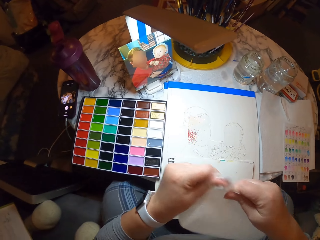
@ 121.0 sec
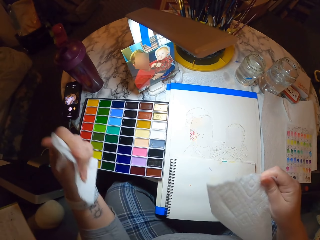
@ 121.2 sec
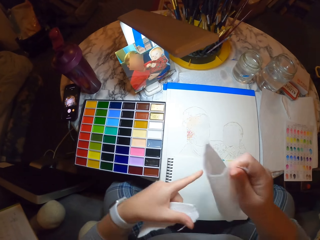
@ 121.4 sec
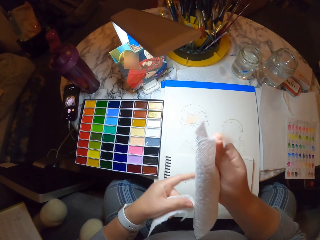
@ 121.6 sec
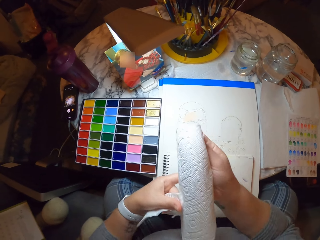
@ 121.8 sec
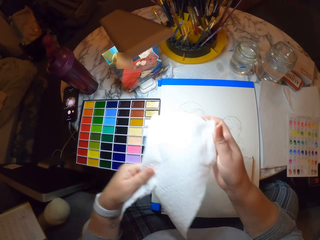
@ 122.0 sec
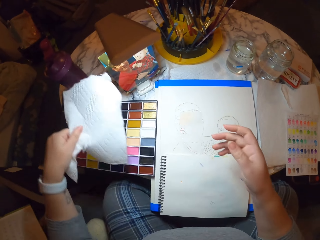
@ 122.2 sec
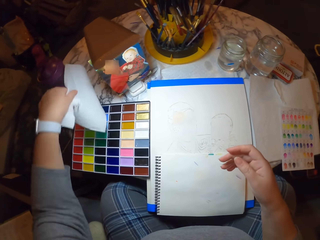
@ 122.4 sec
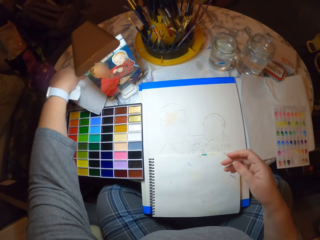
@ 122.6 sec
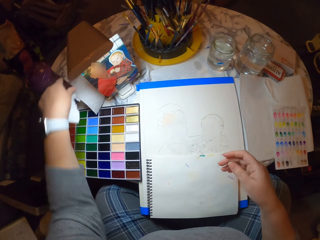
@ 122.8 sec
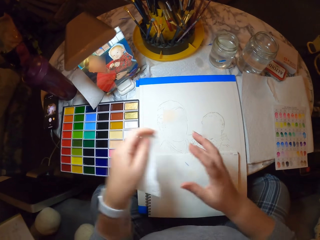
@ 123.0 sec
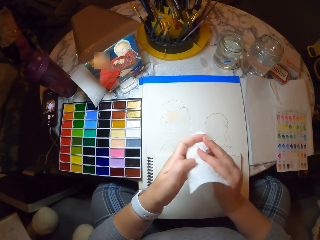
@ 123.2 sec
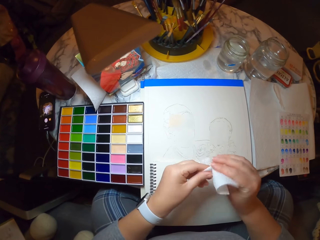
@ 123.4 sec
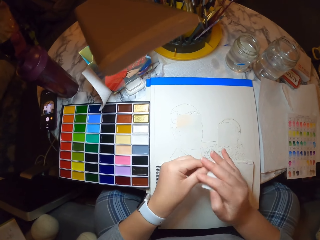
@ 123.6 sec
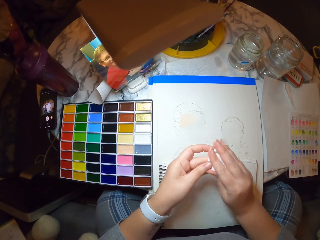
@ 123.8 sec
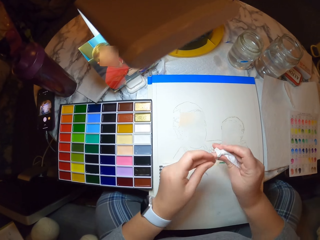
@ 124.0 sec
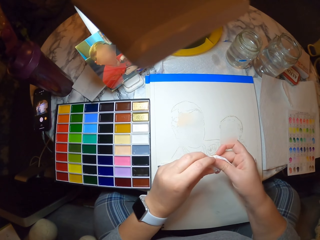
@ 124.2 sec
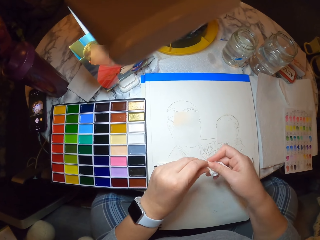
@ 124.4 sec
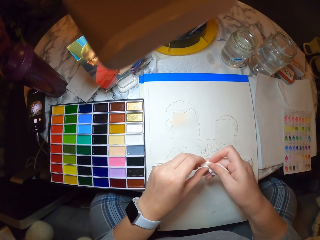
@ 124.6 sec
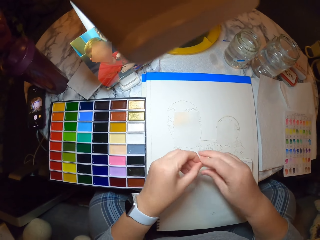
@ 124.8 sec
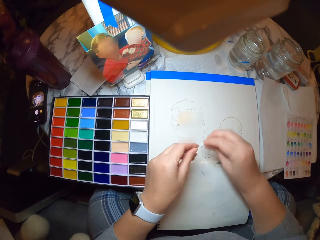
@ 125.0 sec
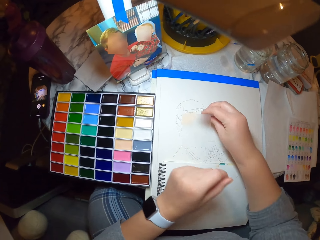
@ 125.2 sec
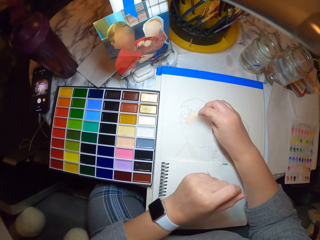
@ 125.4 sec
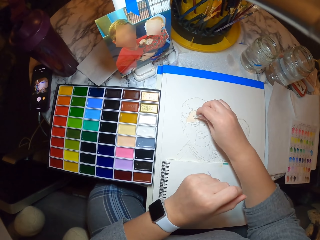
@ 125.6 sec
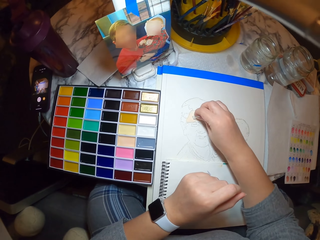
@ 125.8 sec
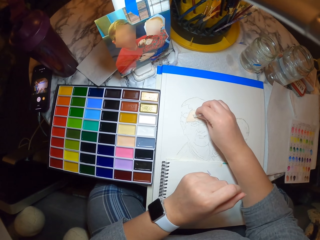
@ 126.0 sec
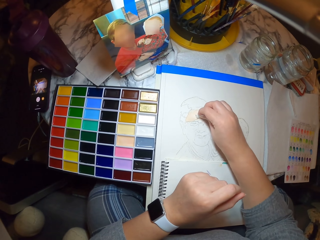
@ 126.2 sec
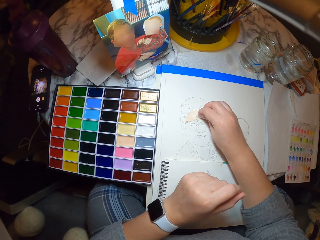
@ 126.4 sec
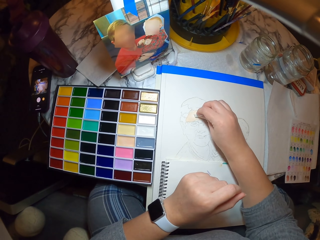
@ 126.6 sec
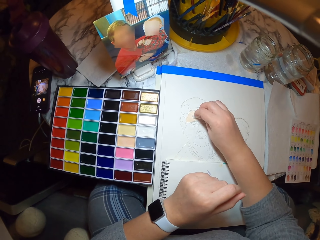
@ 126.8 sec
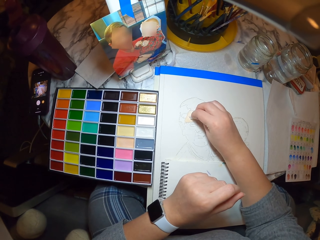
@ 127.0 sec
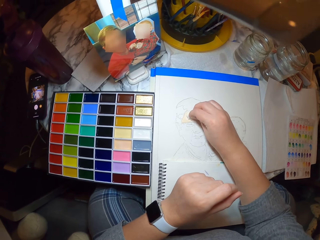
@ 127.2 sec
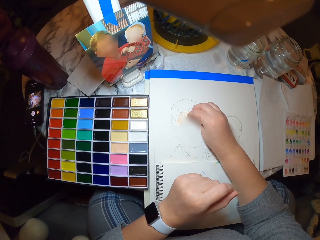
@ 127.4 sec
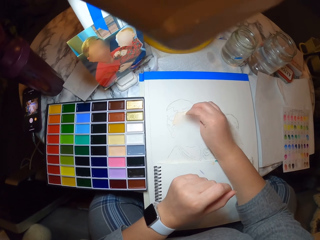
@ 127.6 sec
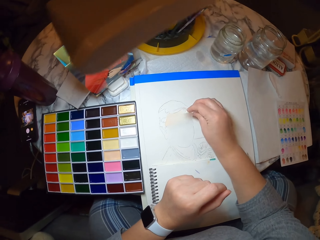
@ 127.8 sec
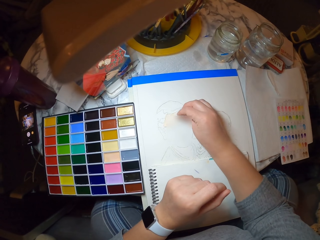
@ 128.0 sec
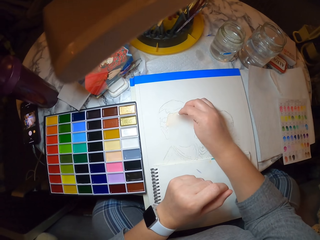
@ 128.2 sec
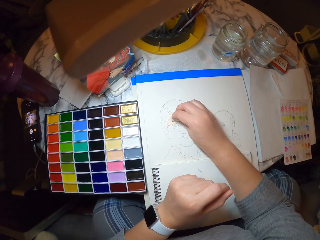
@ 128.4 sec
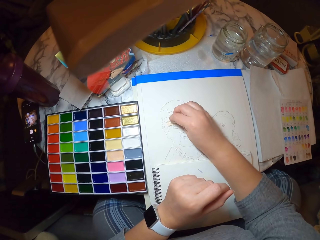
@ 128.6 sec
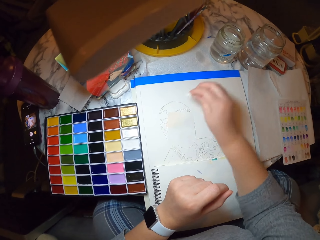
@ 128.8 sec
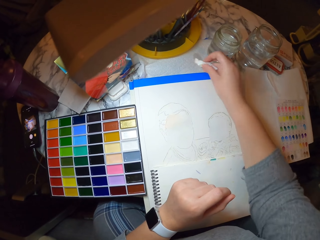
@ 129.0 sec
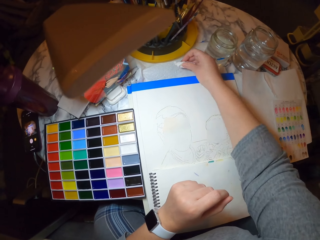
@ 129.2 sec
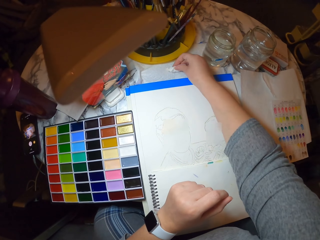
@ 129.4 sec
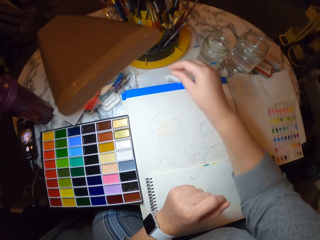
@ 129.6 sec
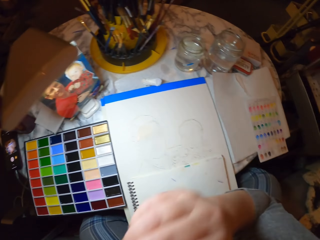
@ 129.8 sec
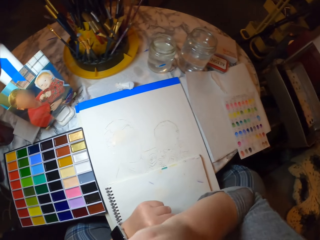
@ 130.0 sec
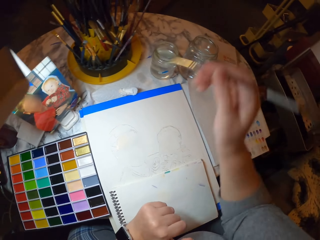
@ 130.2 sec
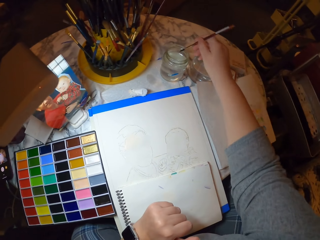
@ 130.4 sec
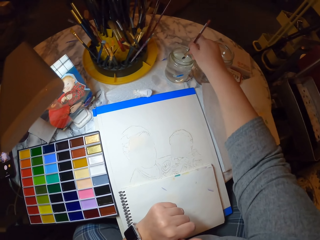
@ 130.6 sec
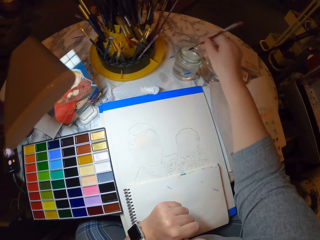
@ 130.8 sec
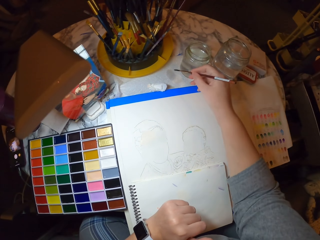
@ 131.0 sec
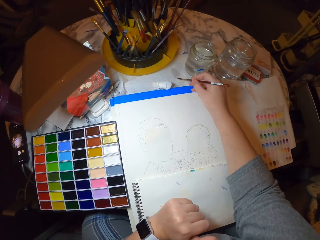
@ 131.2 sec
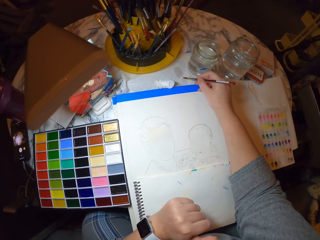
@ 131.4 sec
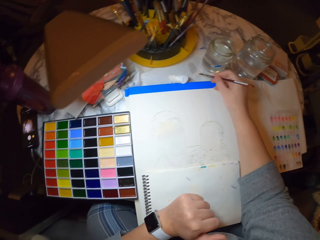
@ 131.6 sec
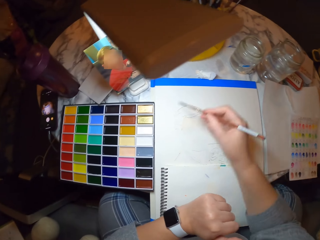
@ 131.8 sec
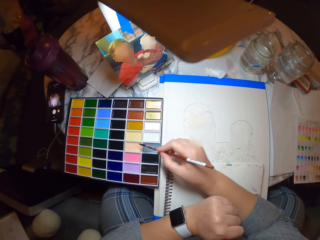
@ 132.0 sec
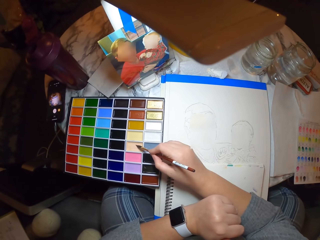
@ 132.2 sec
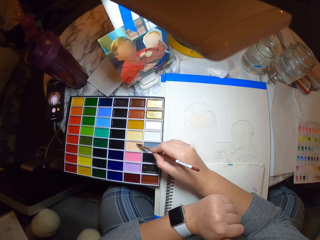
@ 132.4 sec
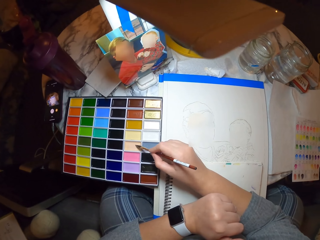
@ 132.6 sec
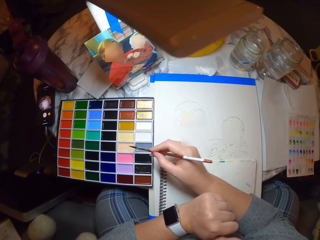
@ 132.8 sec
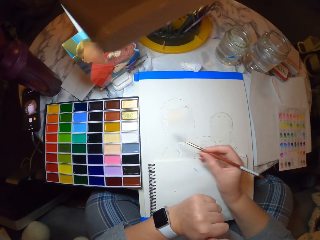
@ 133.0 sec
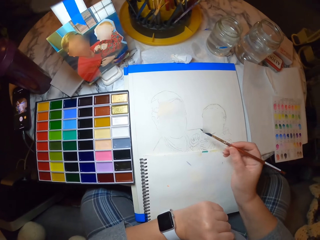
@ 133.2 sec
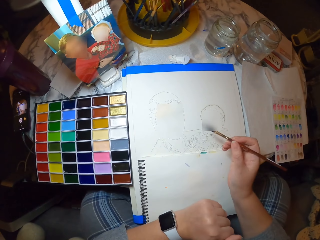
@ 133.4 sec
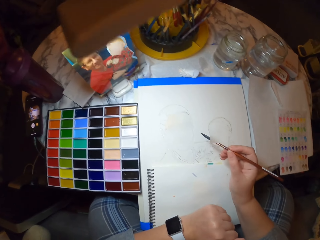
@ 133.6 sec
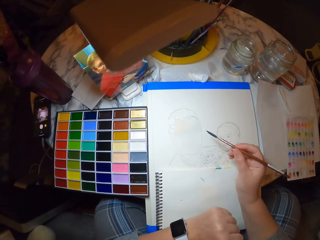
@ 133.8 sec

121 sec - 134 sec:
The camera wearer puts a piece of the tissue on the table. He folds the tissue. He wipes the paint on the book. He puts the tissue on the table. He takes the paint brush from his mouth. He dips the paint brush in the glass of water. He wipes the brush on the table. He applies color on the paint brush.

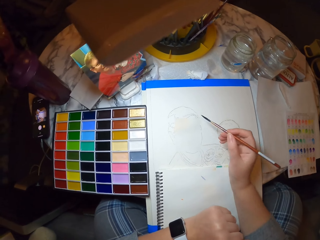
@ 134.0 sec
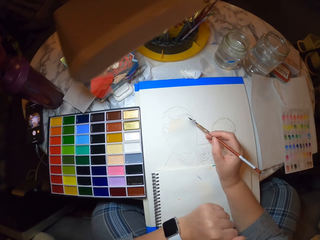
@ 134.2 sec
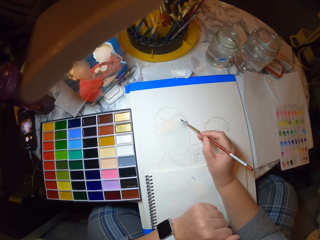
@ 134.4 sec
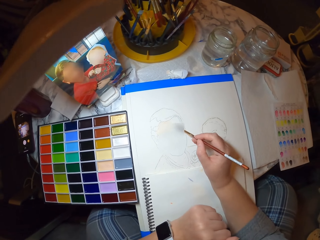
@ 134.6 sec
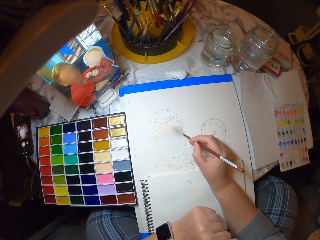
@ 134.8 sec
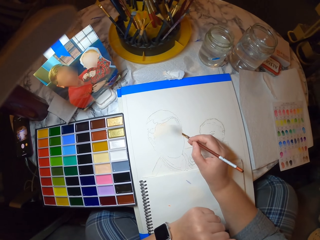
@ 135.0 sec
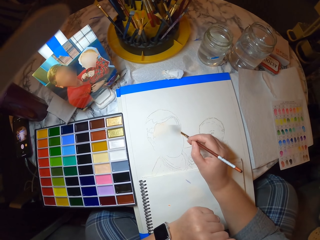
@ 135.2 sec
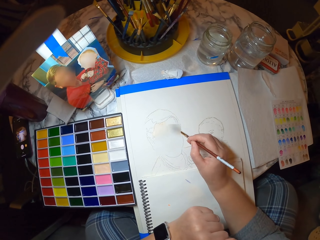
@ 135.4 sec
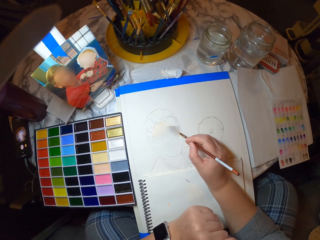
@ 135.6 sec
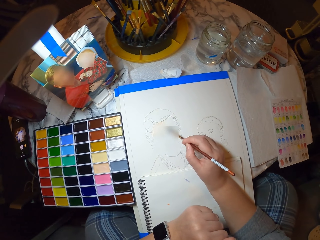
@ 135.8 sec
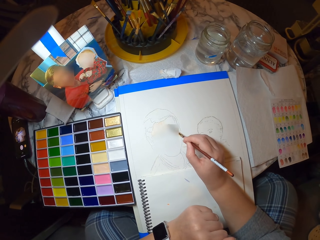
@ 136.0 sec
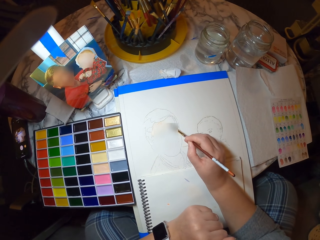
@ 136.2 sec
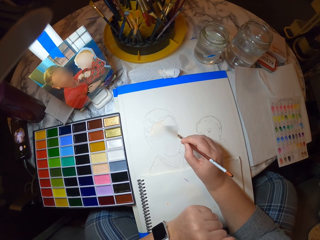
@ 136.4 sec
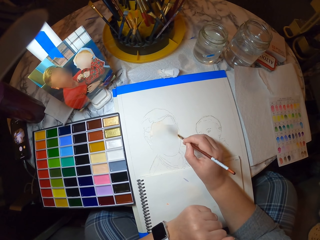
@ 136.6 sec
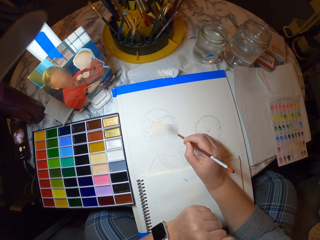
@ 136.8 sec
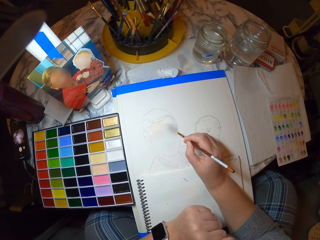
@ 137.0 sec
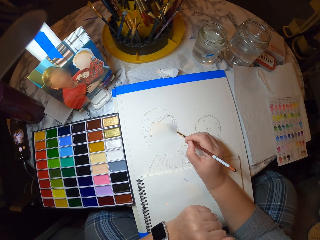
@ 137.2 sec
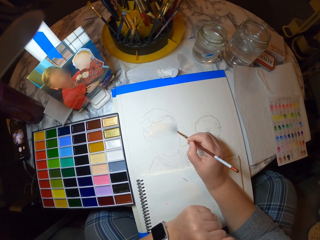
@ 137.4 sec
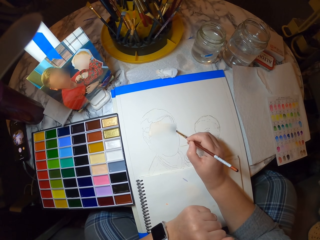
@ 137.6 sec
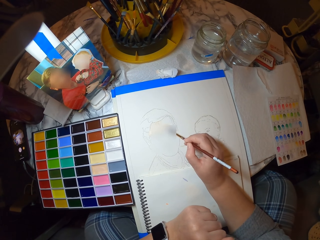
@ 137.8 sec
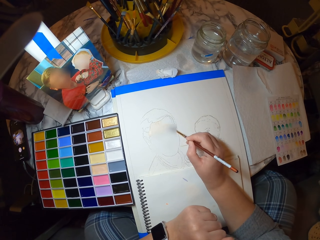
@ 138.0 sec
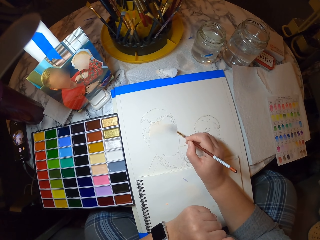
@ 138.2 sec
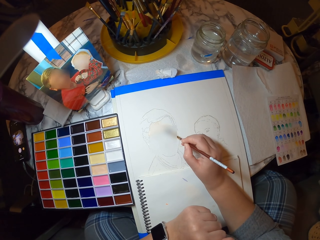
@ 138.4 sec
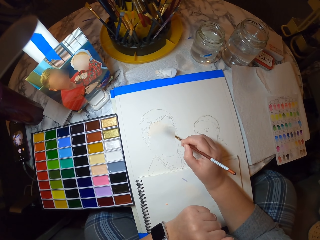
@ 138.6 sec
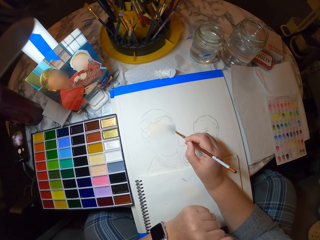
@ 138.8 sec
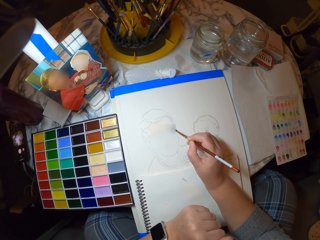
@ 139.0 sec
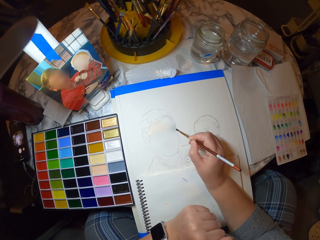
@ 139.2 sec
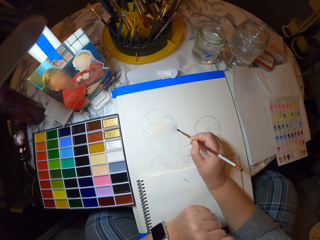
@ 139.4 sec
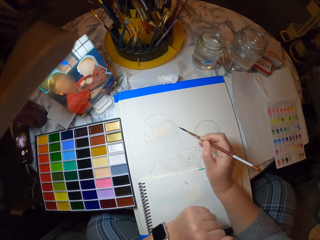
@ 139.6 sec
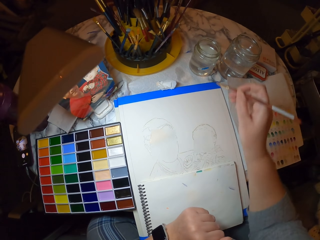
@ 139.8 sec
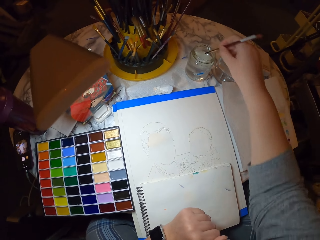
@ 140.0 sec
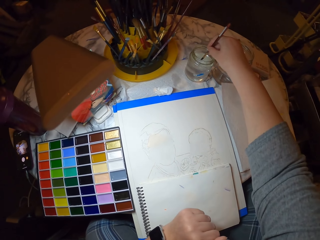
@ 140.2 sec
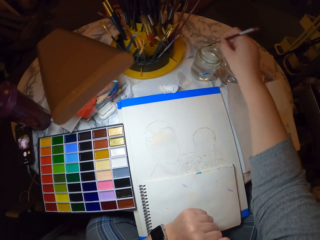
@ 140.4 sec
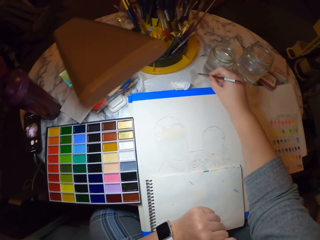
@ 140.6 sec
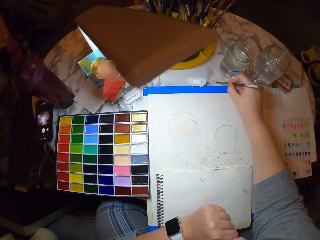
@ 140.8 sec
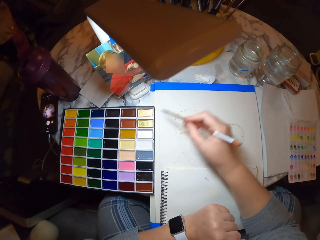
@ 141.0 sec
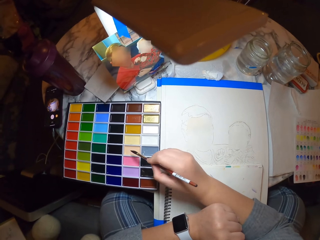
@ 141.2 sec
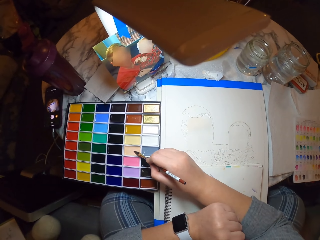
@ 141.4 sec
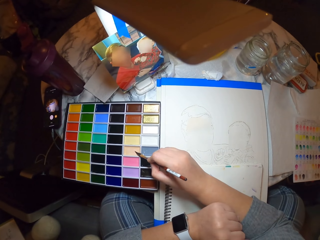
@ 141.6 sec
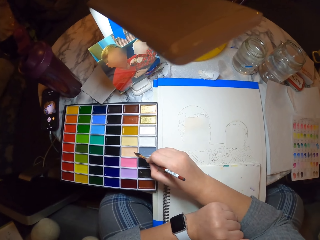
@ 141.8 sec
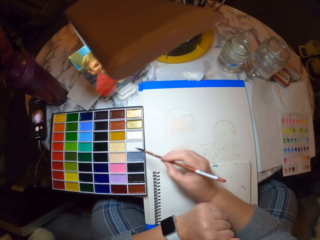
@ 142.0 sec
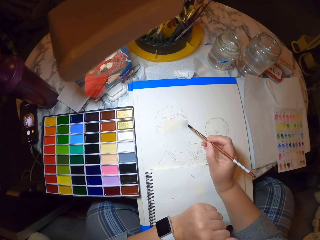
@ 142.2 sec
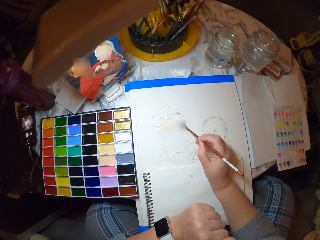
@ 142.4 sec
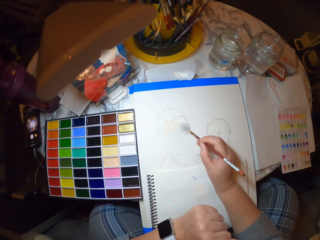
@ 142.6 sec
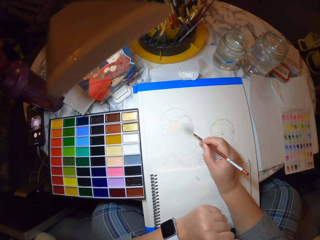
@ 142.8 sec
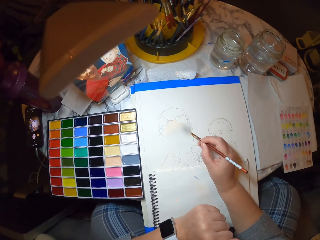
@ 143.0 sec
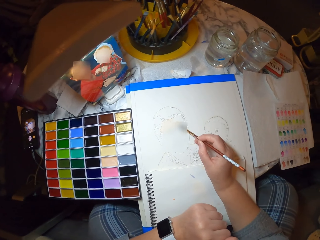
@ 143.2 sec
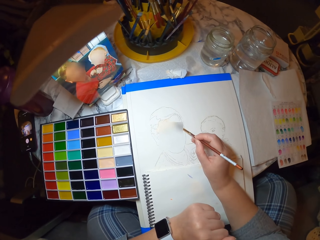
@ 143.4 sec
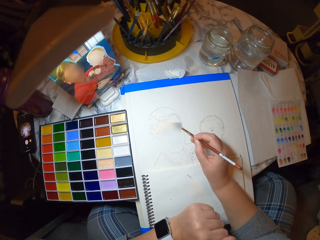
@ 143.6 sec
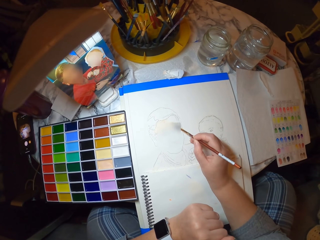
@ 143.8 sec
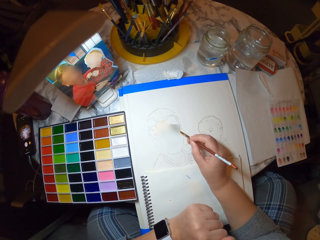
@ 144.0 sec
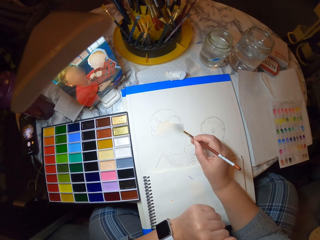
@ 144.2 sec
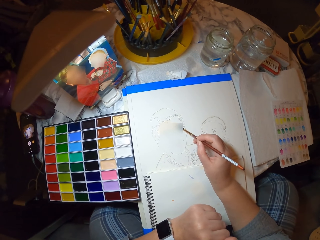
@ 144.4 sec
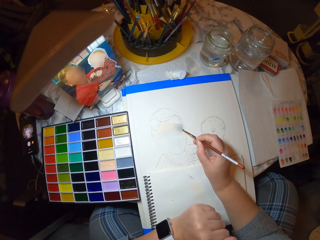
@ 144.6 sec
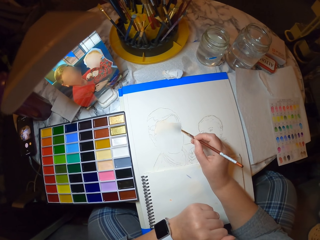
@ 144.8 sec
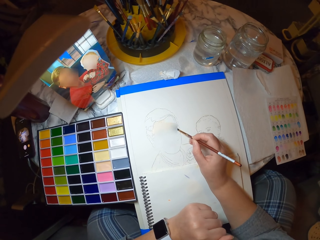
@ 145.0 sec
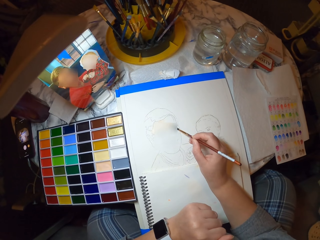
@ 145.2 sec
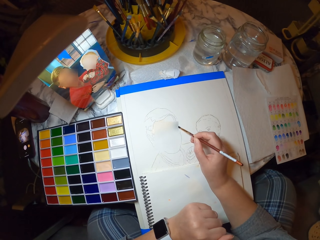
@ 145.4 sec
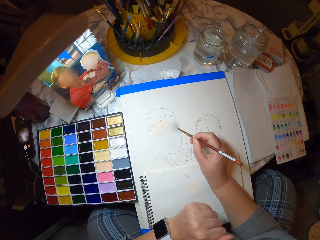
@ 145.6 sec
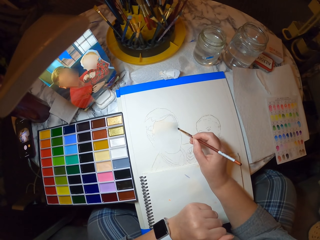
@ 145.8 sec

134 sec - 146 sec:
The camera wearer paints on the book. They dip the paint brush in the glass of water. They apply color on the paint brush. They paint on the book.
